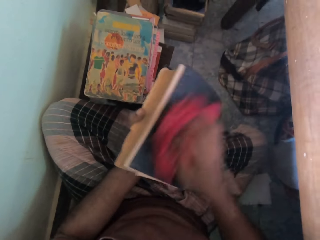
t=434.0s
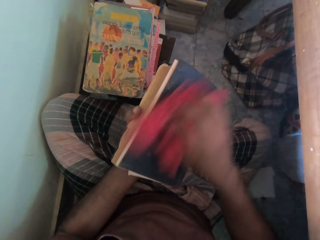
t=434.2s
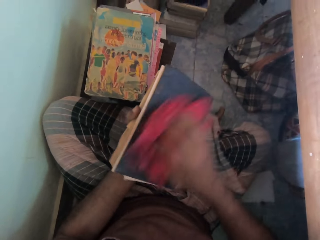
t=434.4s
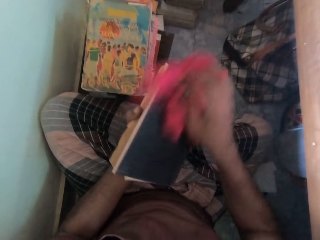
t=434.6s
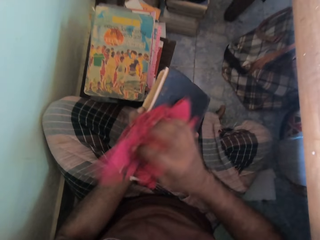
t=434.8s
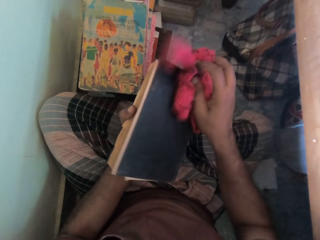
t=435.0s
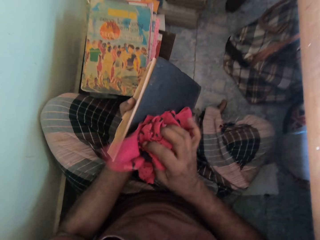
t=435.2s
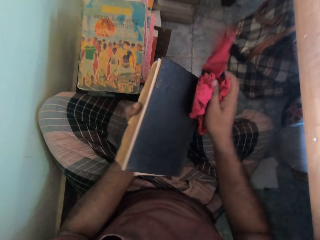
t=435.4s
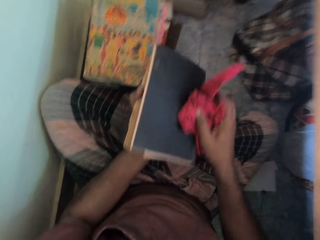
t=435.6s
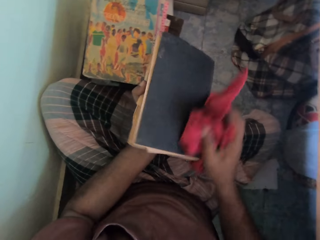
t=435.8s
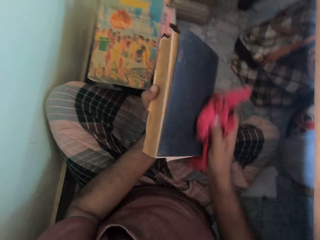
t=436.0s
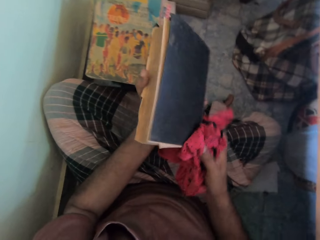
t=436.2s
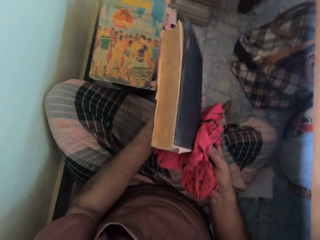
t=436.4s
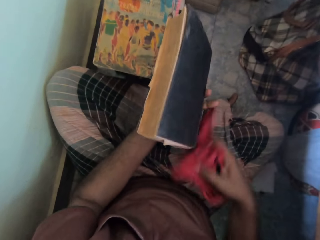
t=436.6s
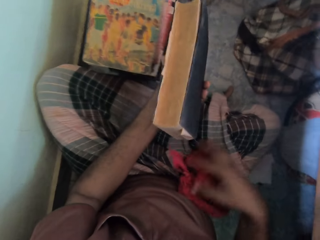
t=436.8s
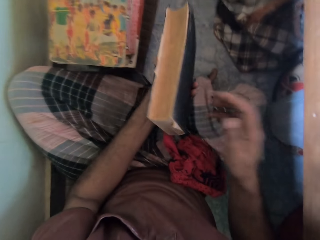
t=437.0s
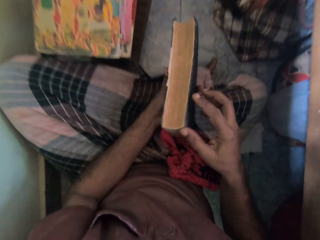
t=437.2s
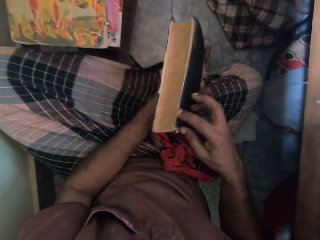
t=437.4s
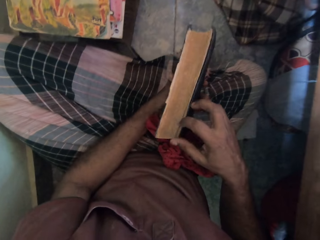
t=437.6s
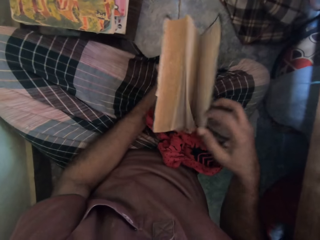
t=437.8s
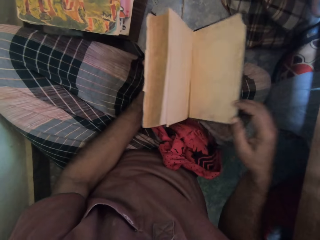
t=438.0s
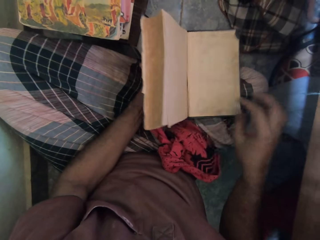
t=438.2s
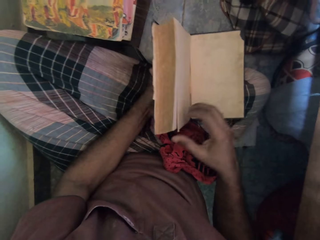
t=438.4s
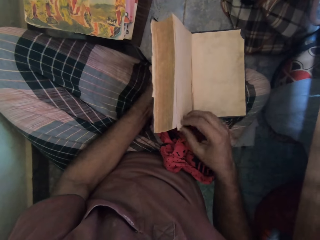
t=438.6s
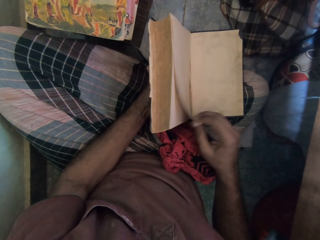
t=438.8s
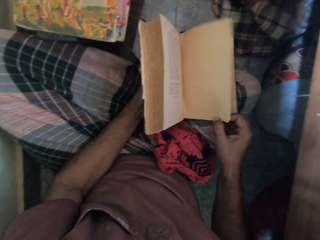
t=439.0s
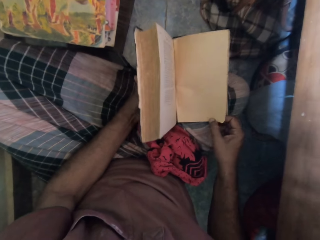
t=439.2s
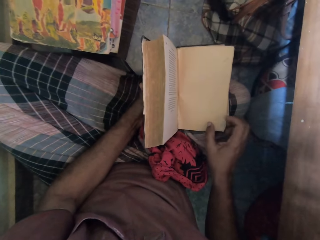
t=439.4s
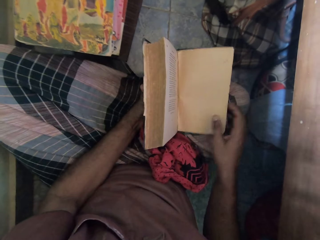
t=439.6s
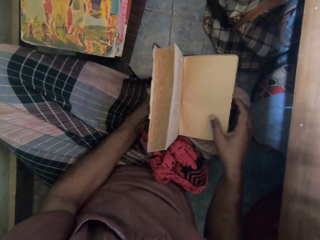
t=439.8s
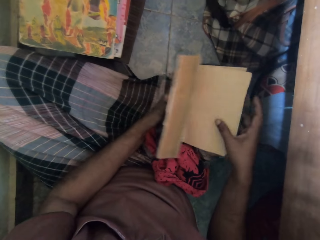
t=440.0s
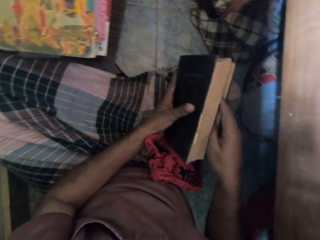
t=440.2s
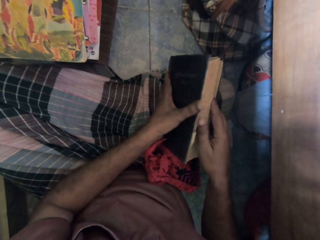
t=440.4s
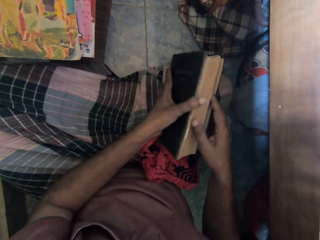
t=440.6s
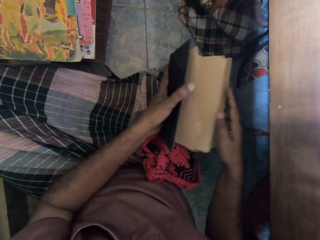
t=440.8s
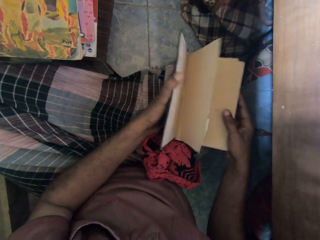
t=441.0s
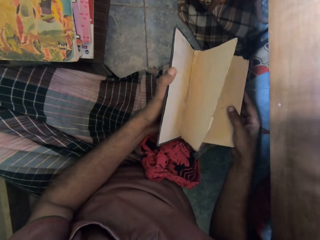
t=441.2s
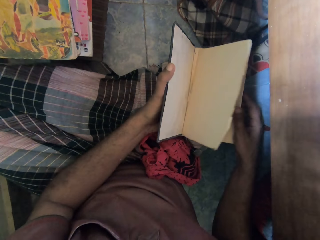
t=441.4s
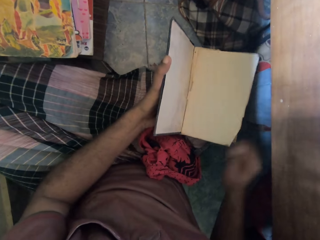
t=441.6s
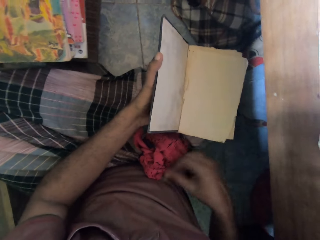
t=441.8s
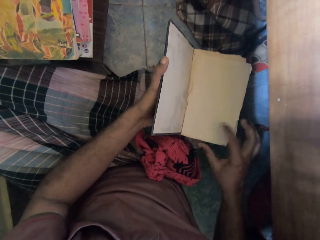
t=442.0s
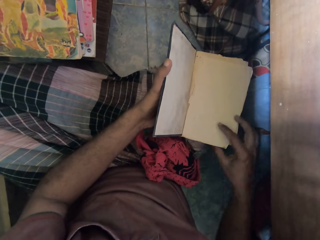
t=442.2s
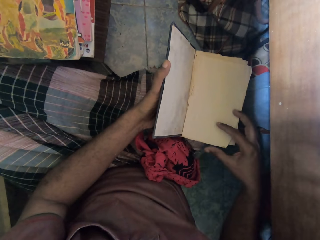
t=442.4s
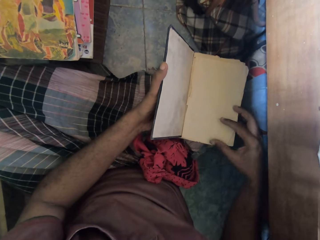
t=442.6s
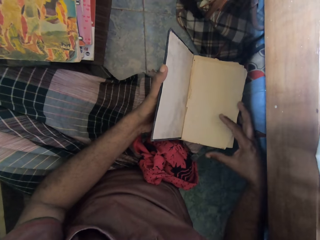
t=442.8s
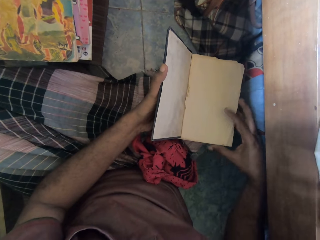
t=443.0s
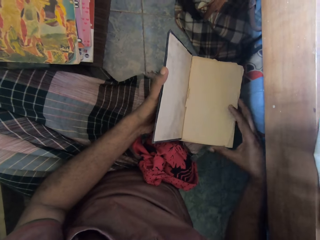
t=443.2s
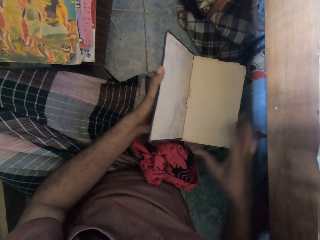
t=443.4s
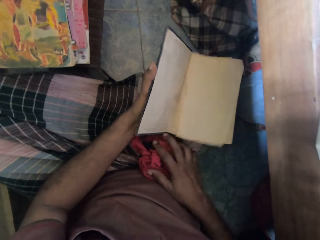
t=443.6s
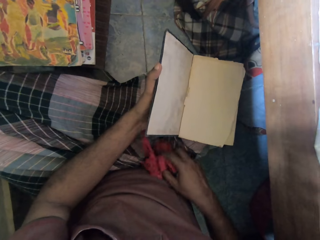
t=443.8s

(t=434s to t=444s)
The camera wearer drops the cloth in his right hand on his legs on the floor. He opens the book in his left hand with his right hand. He holds the book in his left hand on his legs on the floor. He flips a page from the book in his left hand on his legs on the floor with his right hand. He closes the book in his left hand on his legs on the floor with his right hand. He opens the book in his hands on his legs on the floor with his left hand. He adjusts a page of the book in his left hand on his legs on the floor with his right hand.

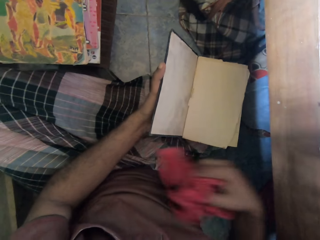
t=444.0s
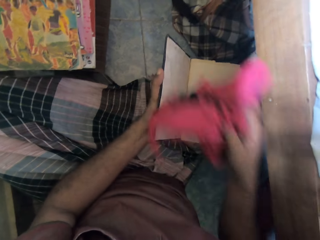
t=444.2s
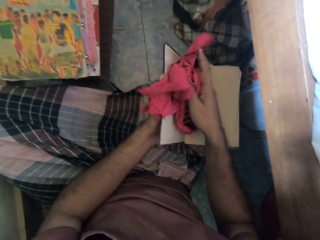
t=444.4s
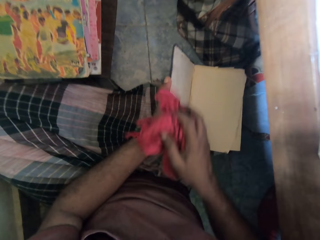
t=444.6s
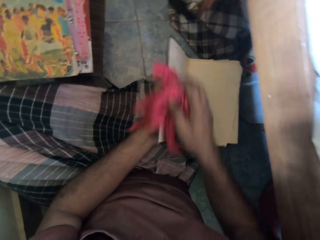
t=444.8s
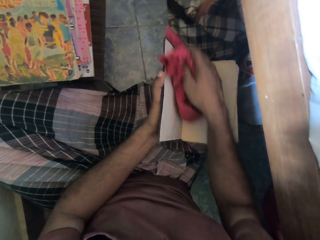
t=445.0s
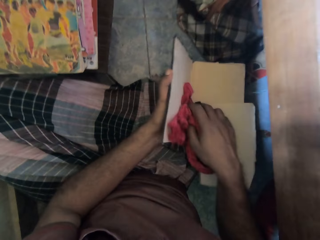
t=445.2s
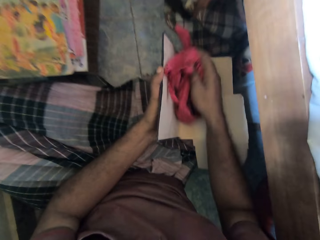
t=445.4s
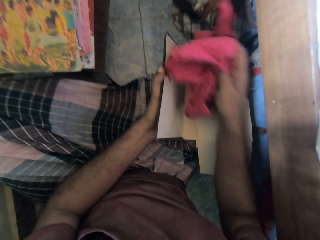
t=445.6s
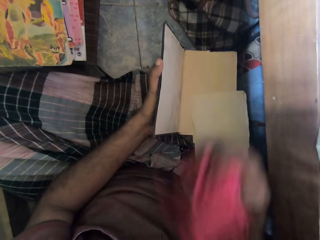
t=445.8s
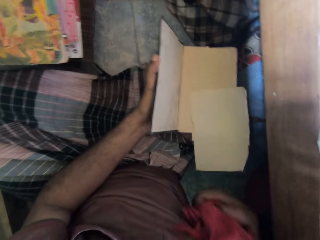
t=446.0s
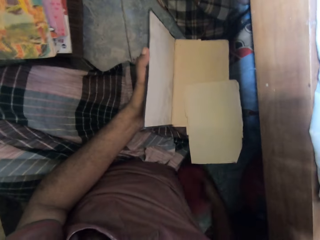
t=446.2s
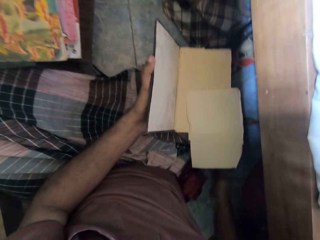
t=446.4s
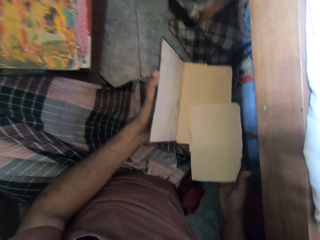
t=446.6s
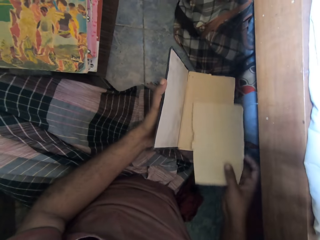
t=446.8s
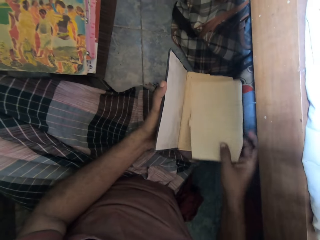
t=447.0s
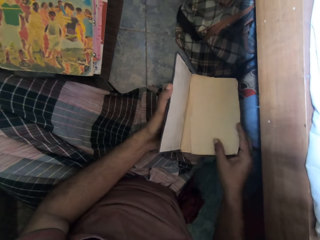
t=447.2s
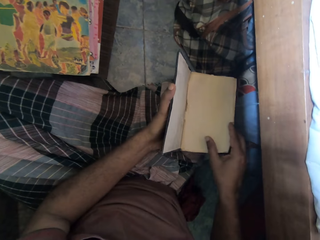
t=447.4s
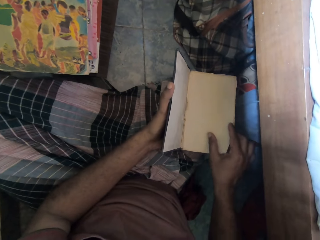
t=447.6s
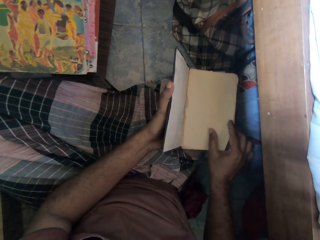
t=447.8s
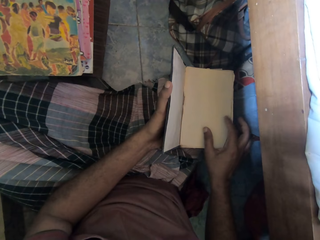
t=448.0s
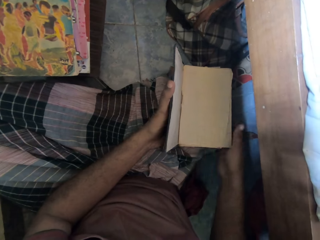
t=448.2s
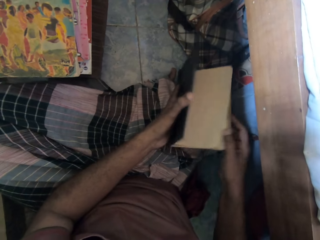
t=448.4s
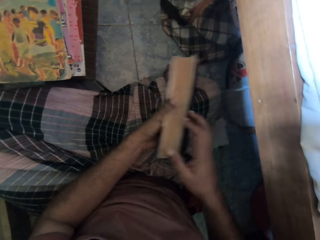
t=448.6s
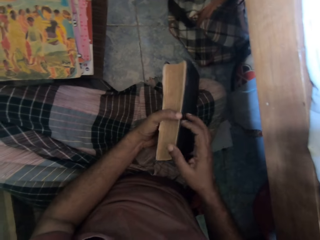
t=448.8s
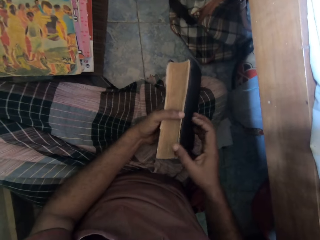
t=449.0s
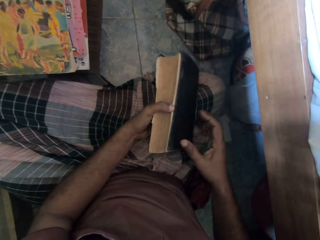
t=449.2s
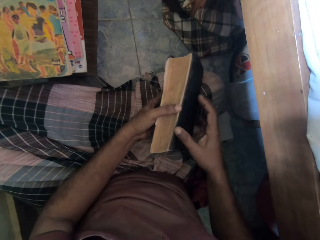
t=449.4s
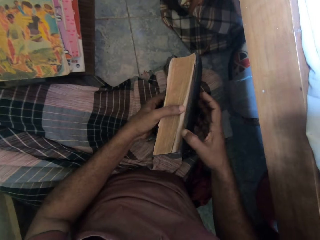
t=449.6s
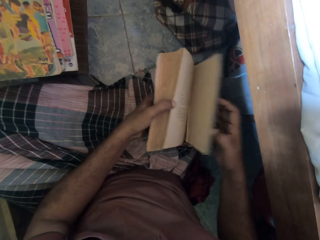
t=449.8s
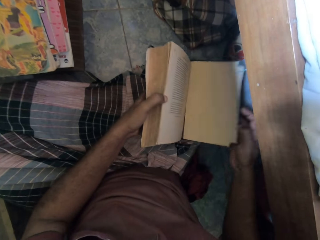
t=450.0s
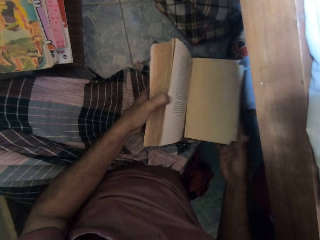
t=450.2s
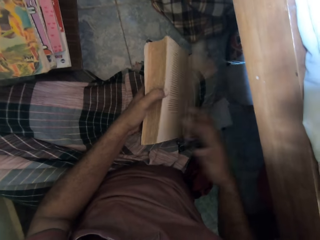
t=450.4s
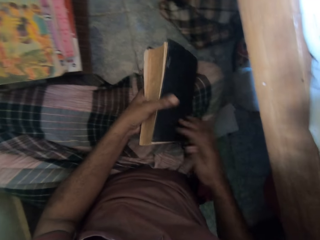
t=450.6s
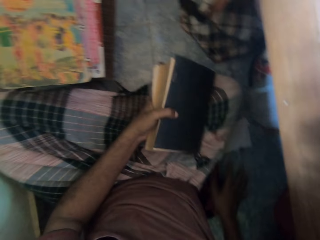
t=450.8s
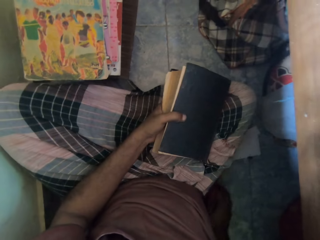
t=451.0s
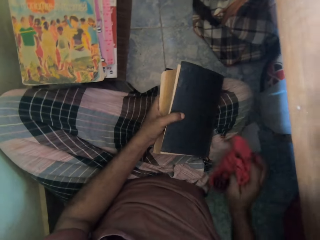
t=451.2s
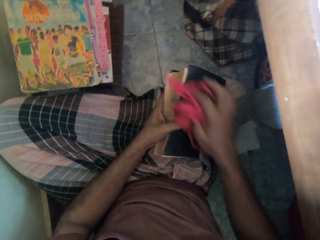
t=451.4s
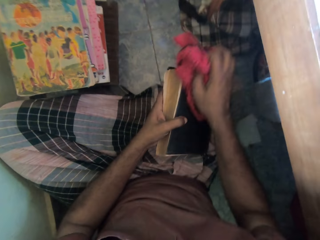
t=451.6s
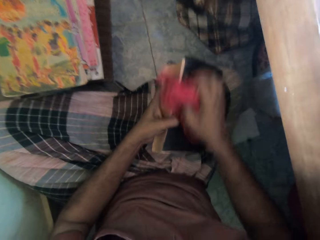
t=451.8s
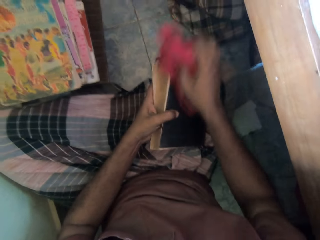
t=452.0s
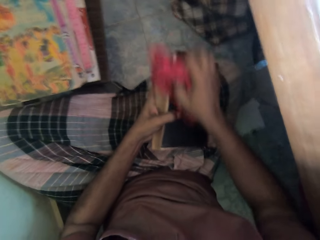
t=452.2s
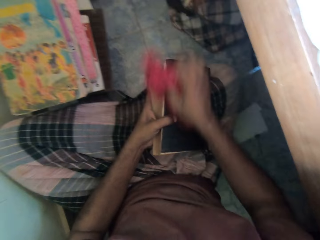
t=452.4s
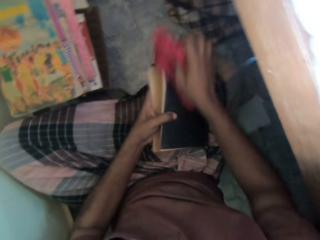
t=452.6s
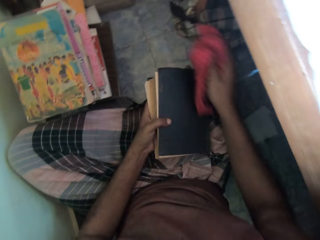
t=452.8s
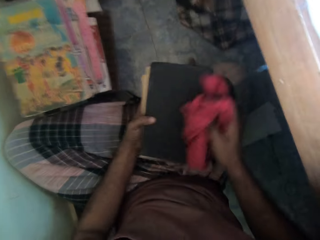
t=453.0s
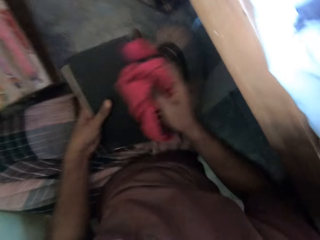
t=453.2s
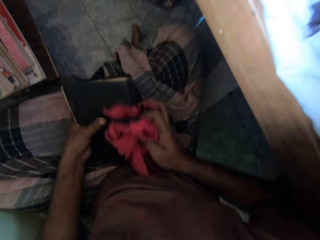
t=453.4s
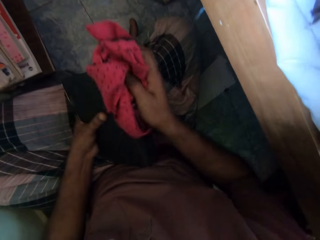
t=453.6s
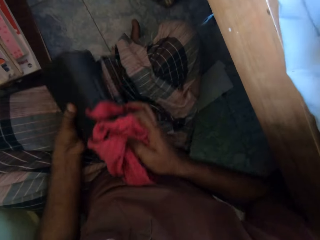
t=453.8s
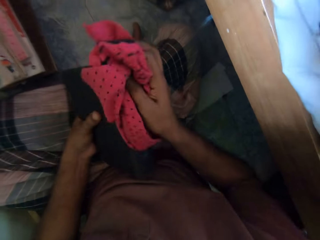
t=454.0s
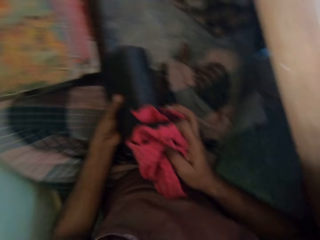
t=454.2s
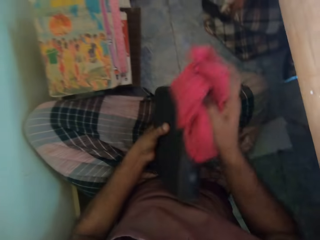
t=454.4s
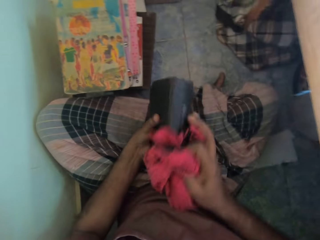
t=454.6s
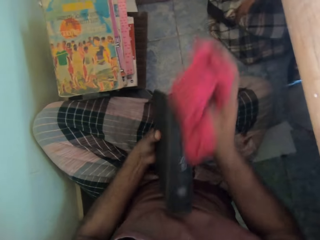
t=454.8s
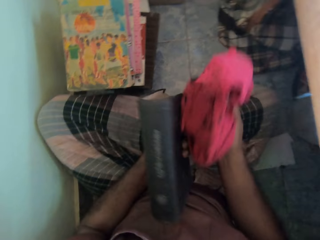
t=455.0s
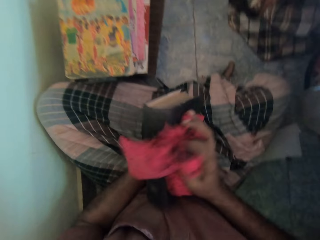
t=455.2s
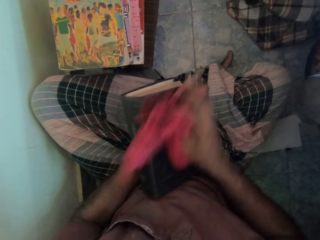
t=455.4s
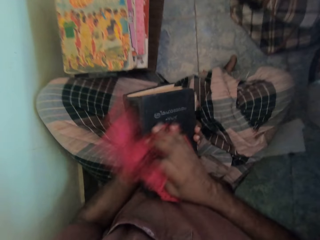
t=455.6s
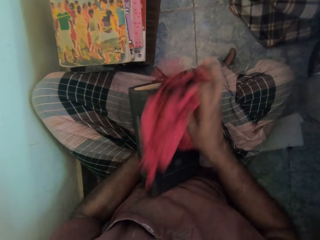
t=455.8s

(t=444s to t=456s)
The camera wearer takes the cloth from his legs on the floor with his right hand. He wipes the book in his left hand on his legs on the floor with the cloth in his right hand. He drops the cloth in his right hand on the floor. He adjusts a page of the book in his left hand on his legs on the floor with his right hand. He closes the book in his left hand on his legs on the floor with his right hand. He opens the book in his left hand on his legs on the floor with his right hand. He closes the book in his left hand on his legs on the floor with his right hand. He flips to another page. He takes the cloth from the floor with his right hand. He wipes the book in his left hand on his legs on the floor with the cloth in his right hand. He raises the book in his left hand from his legs on the floor.
